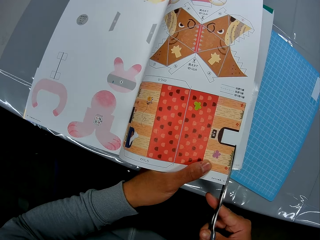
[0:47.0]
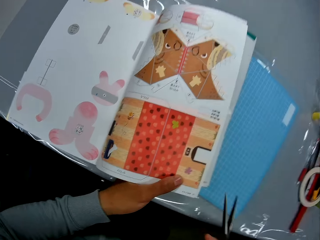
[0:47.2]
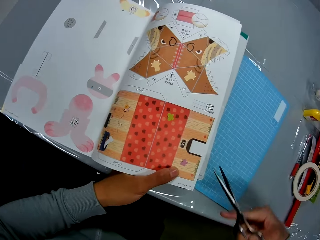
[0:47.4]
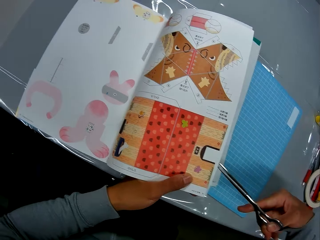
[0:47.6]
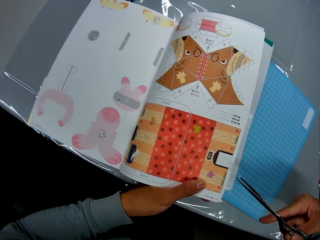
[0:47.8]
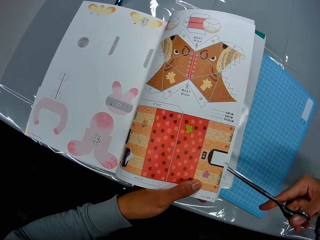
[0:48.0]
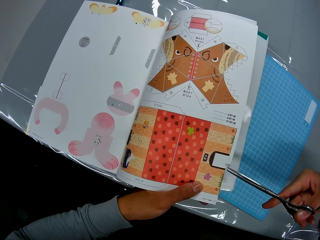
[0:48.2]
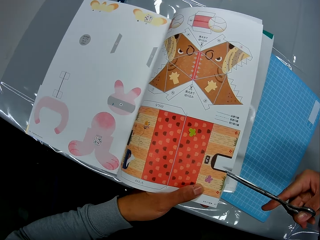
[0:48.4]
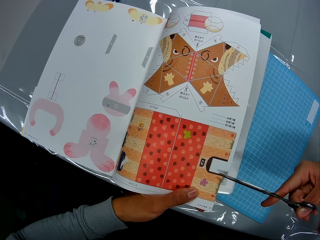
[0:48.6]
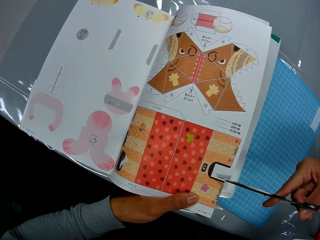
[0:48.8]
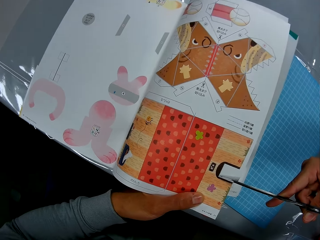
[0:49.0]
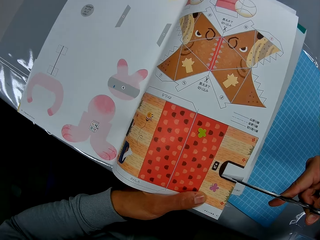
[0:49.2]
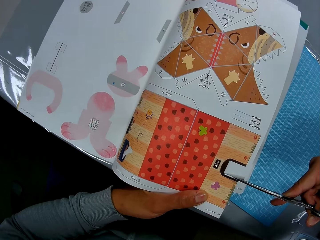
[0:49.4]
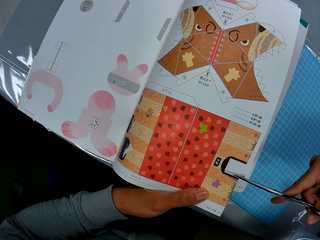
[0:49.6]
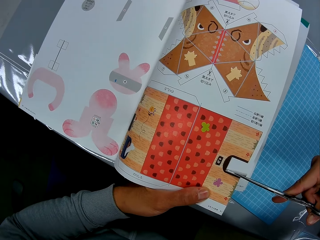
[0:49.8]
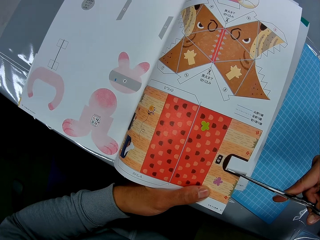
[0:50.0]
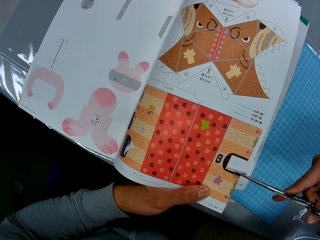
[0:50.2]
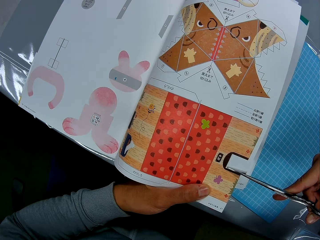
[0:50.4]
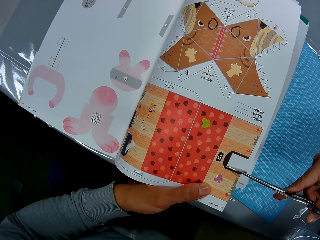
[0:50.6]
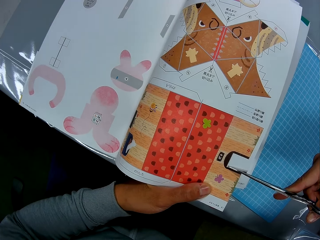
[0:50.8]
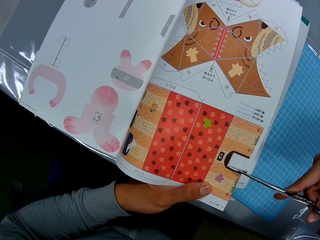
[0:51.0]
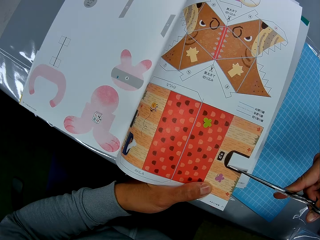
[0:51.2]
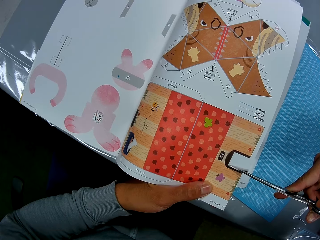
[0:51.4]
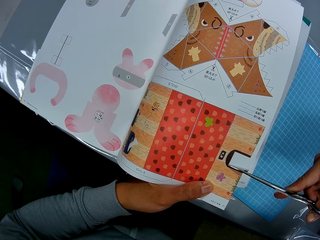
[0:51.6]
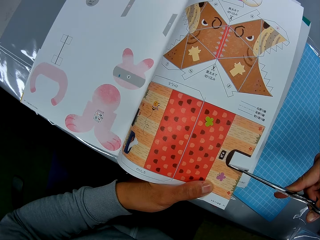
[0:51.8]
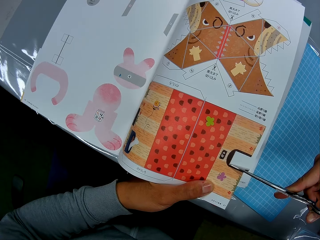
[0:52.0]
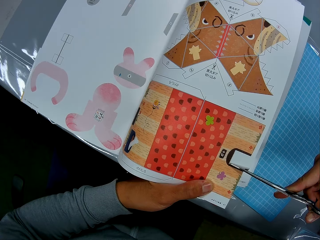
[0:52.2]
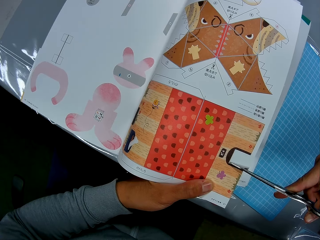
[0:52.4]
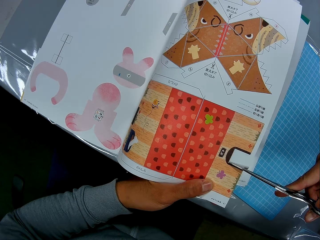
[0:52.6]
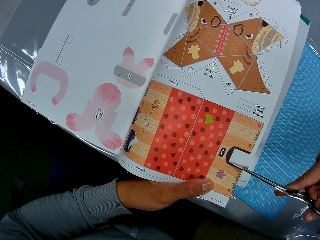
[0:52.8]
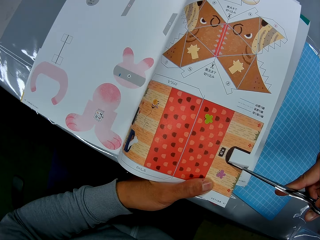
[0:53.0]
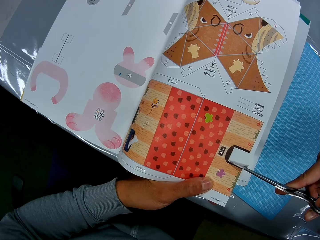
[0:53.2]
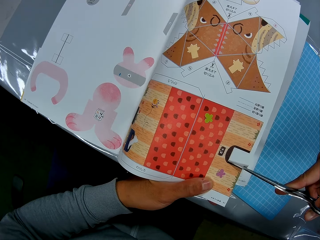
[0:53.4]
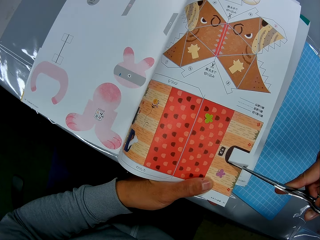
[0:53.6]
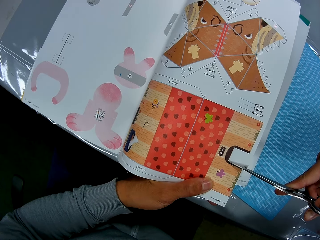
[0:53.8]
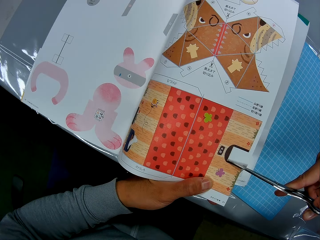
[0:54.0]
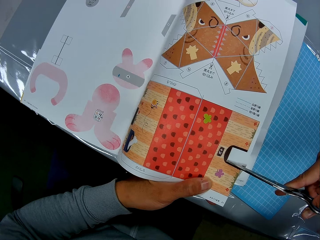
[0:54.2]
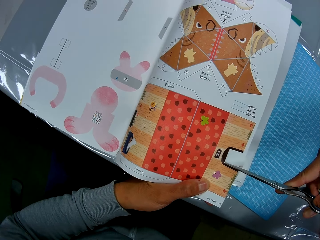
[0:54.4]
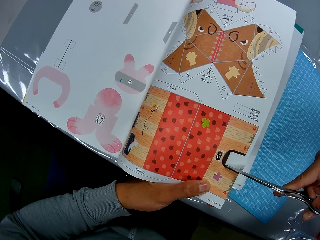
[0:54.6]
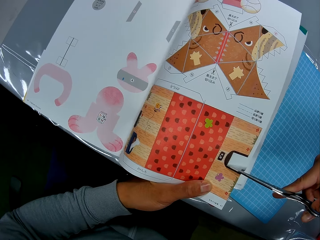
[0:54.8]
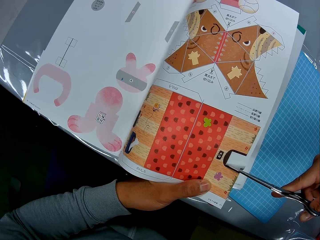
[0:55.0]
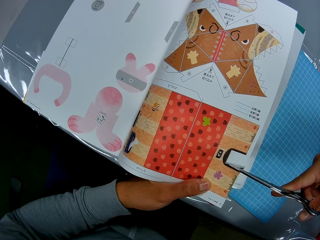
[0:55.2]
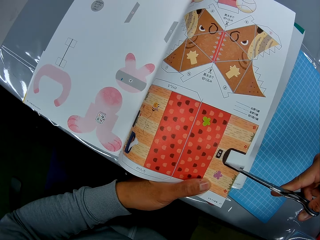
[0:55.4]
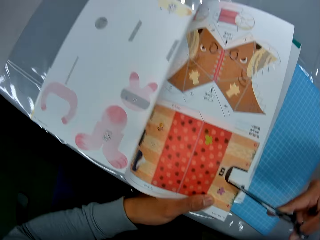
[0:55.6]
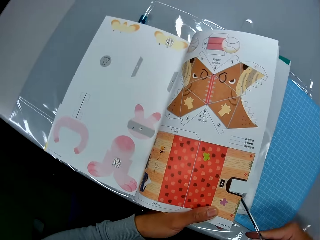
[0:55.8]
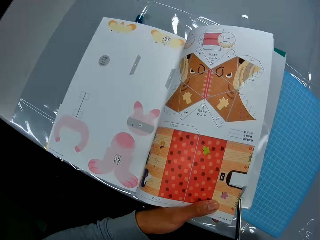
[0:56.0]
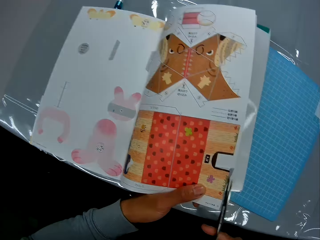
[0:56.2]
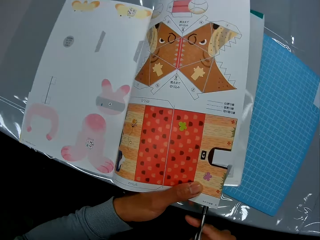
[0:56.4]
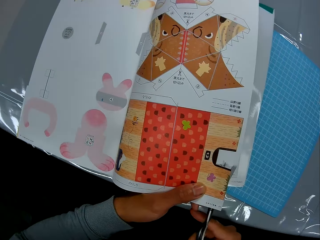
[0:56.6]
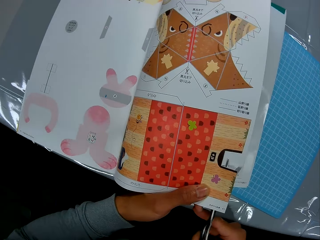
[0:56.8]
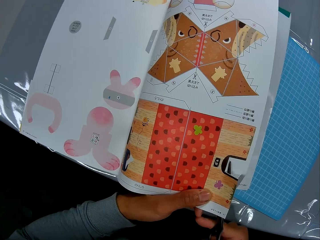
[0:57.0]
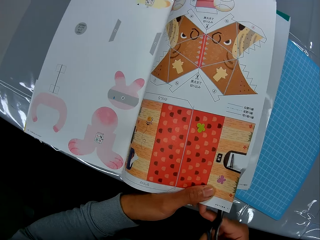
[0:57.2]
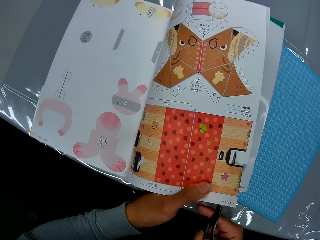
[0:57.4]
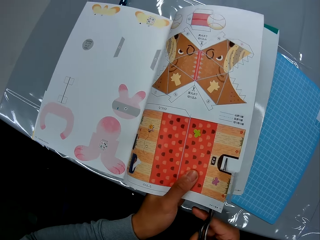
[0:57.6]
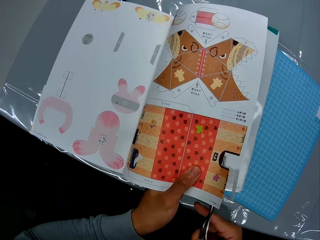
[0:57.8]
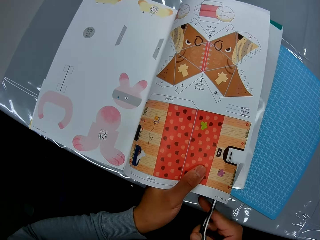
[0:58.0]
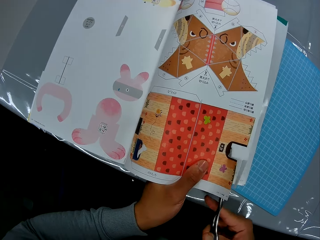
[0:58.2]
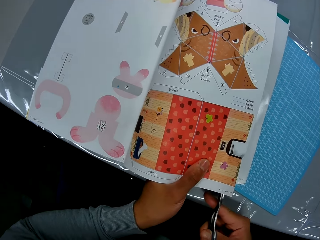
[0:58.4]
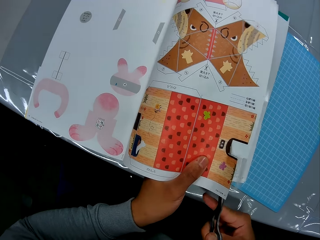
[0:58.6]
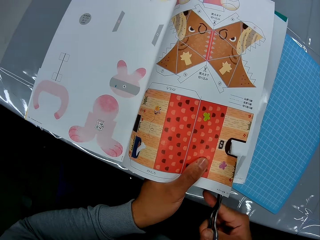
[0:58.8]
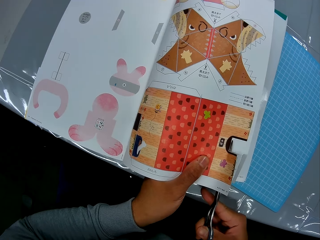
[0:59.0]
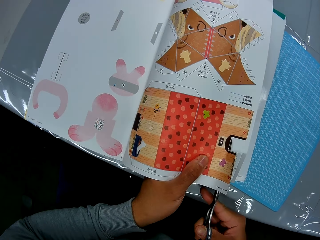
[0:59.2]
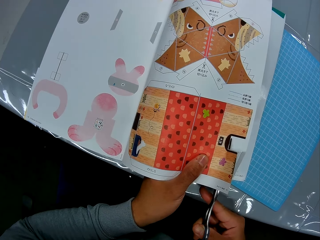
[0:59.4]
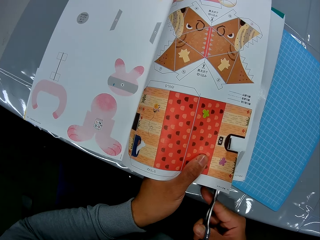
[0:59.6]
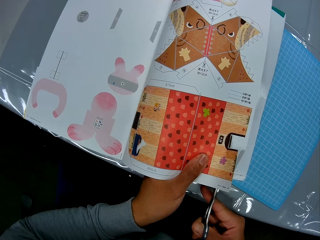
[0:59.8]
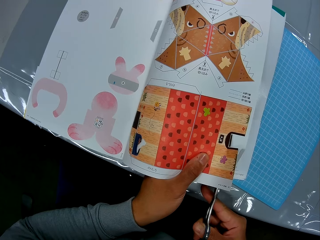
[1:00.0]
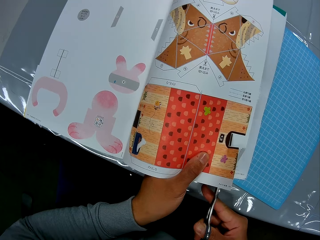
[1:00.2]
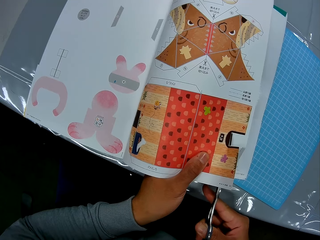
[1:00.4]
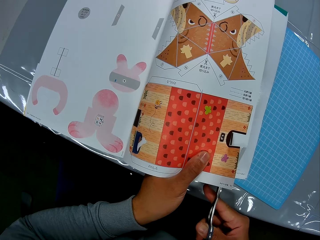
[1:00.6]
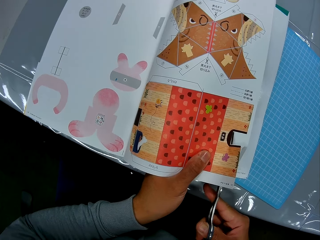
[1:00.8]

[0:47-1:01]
The camera wearer moves the scissors to a different part of the page. They cut the page. They move the scissors to a different part of the page. They cut part of the page. They move a finger.

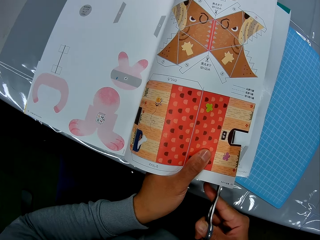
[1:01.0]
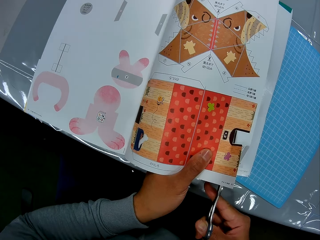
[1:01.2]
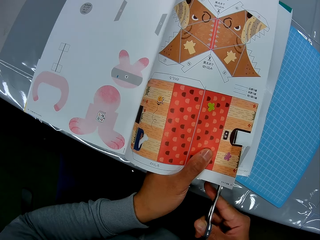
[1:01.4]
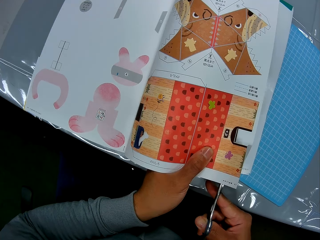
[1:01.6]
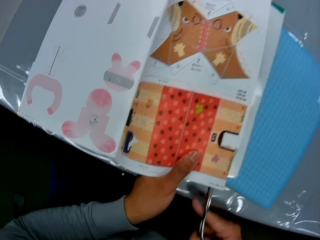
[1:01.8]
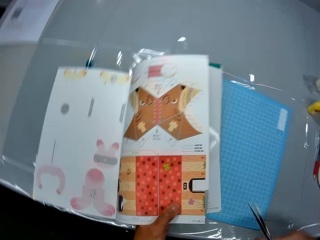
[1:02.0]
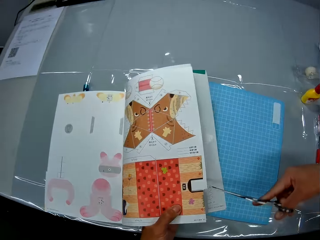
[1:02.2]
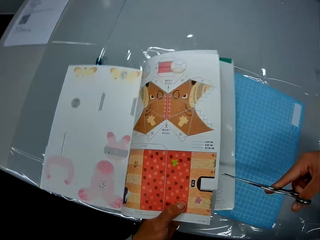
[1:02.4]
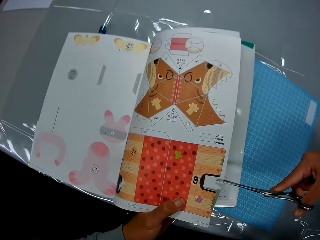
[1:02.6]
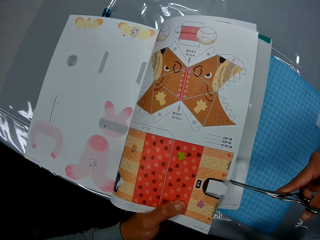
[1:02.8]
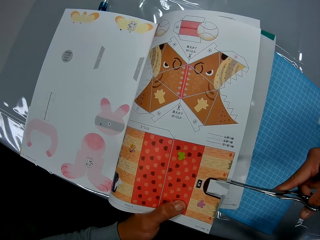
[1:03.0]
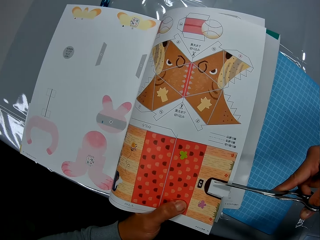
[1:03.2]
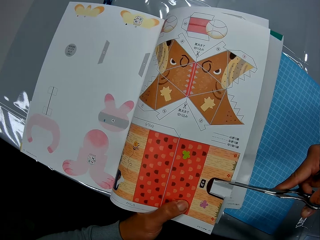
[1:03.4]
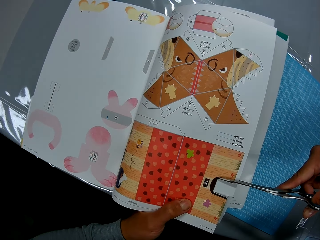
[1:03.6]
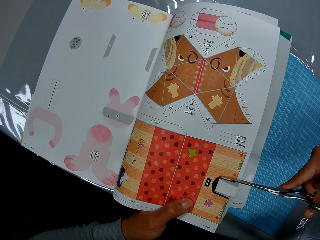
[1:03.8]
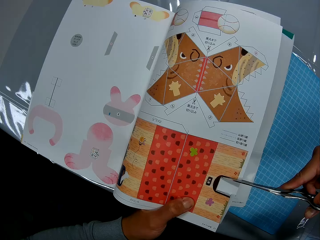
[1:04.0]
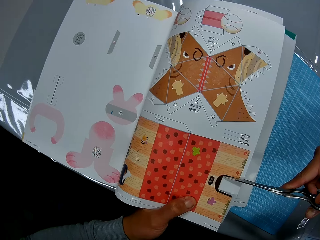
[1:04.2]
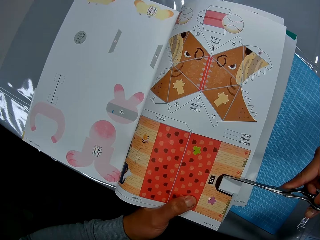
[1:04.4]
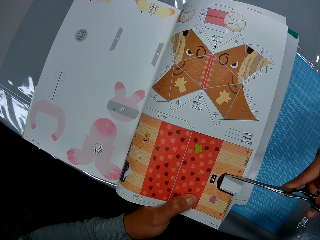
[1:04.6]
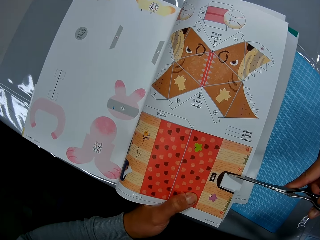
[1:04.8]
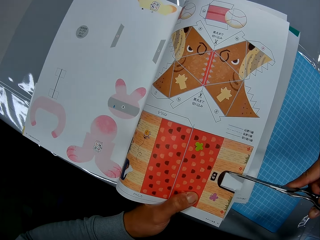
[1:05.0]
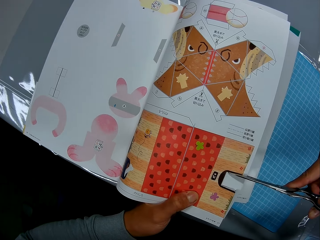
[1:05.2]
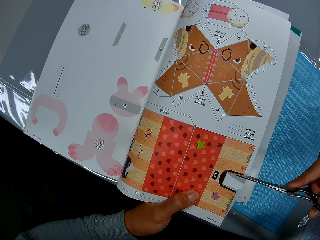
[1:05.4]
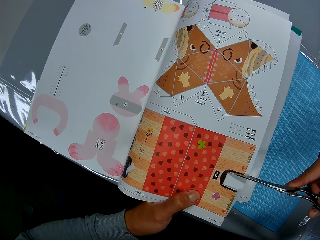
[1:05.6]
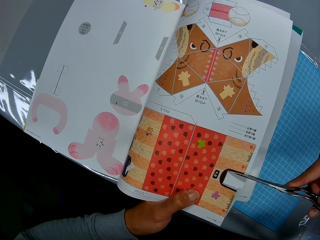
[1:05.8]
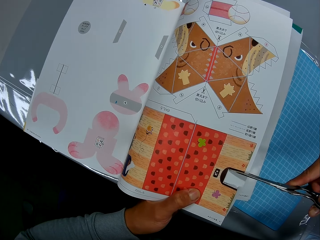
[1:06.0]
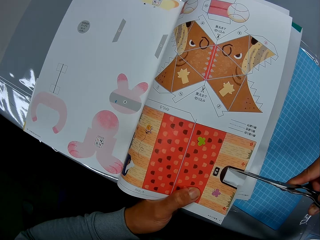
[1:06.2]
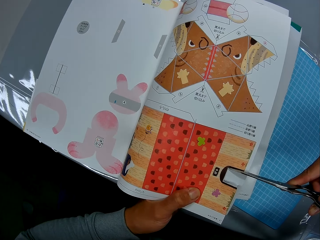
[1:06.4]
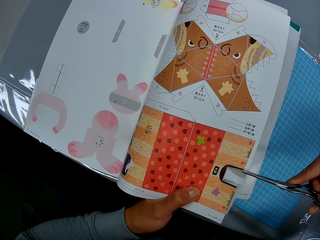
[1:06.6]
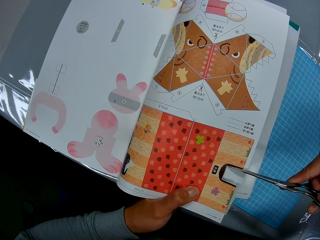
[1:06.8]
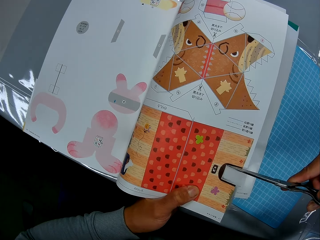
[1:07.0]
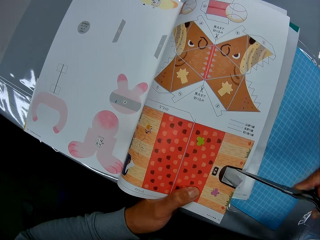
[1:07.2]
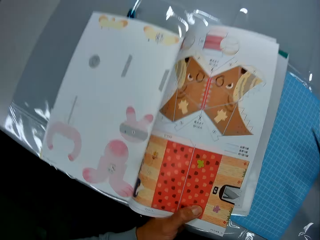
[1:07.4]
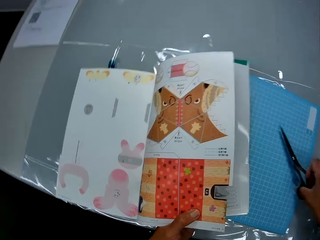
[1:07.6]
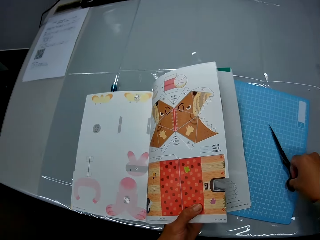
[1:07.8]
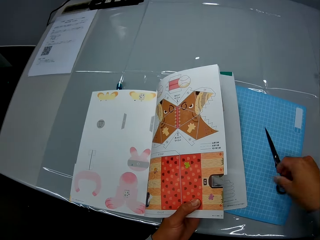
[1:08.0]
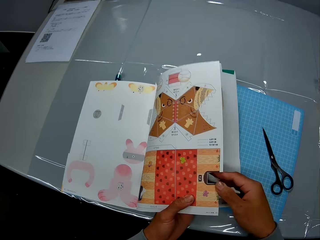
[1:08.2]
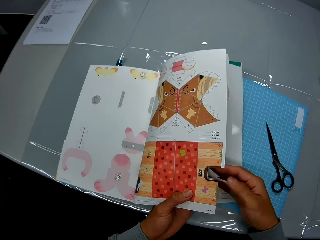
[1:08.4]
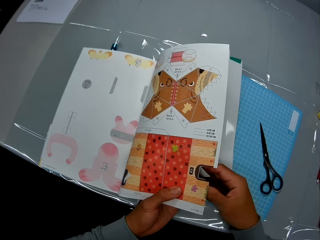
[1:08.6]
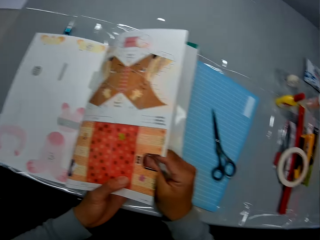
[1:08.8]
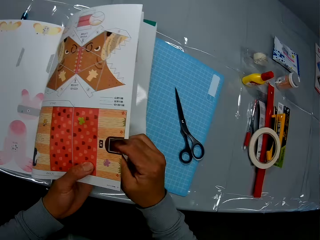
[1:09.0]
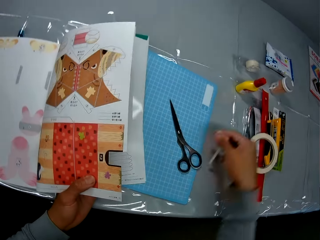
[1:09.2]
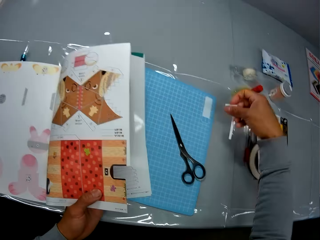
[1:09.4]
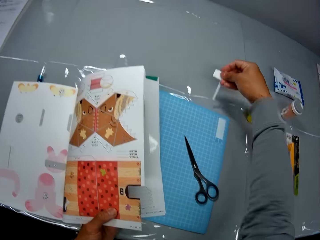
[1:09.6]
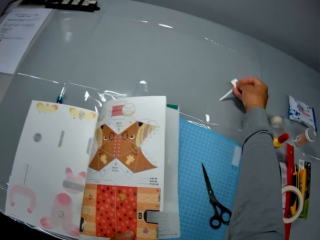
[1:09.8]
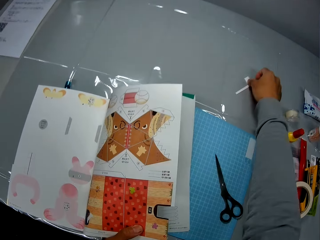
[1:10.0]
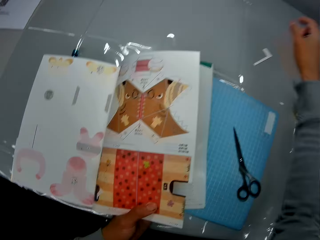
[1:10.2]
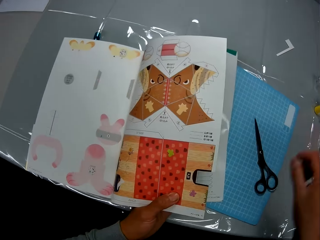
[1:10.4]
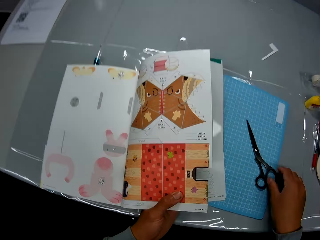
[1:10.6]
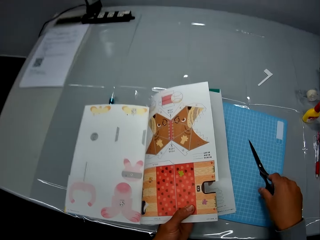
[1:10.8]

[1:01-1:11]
The camera wearer moves the scissors away from the book. He cuts a part of the page. He drops the scissors on the table with his right hand. He picks up the cut out paper from the craft book with his right hand. He drops the paper on the table.
